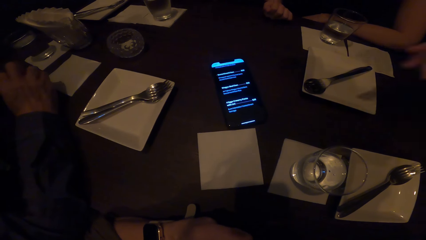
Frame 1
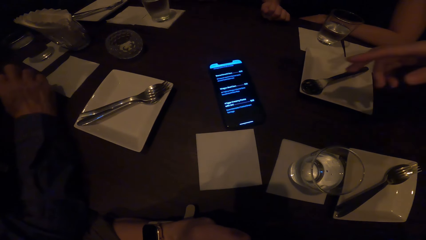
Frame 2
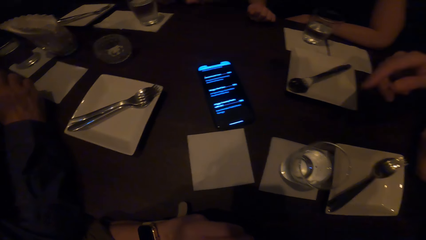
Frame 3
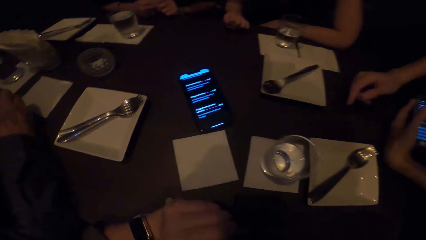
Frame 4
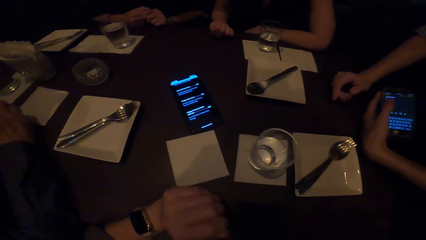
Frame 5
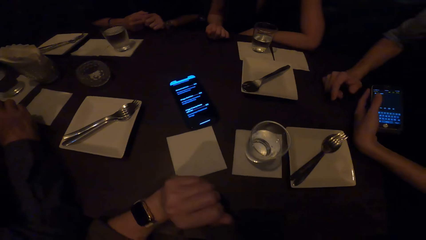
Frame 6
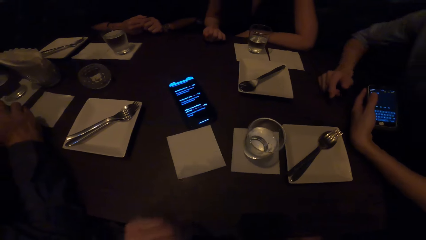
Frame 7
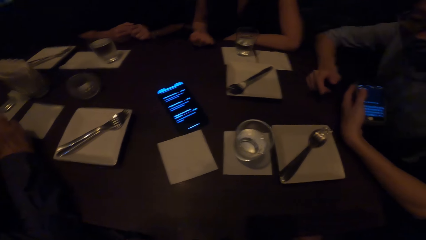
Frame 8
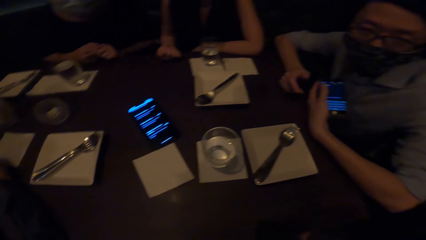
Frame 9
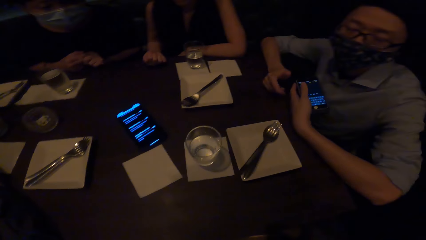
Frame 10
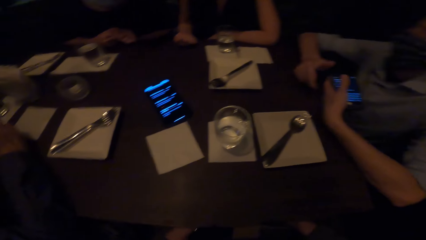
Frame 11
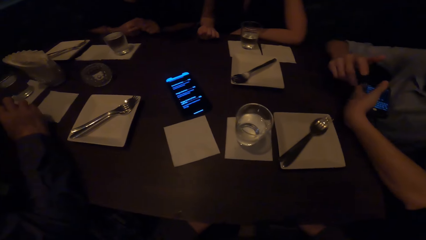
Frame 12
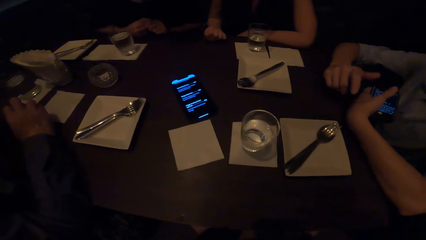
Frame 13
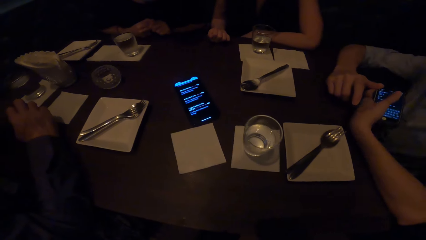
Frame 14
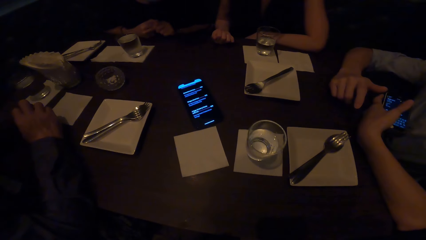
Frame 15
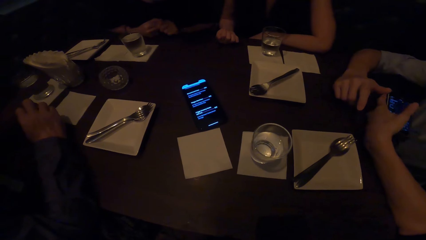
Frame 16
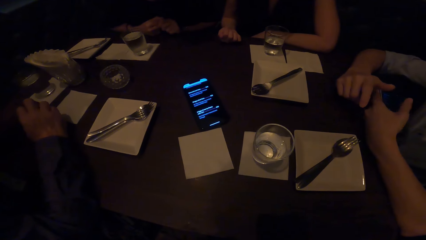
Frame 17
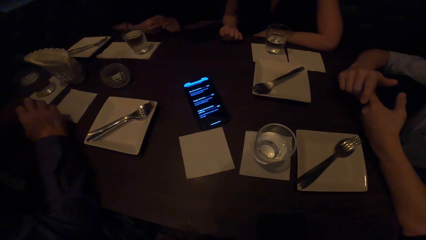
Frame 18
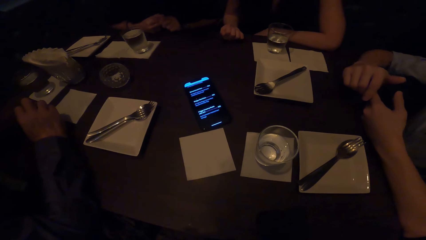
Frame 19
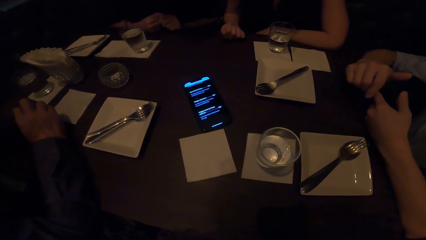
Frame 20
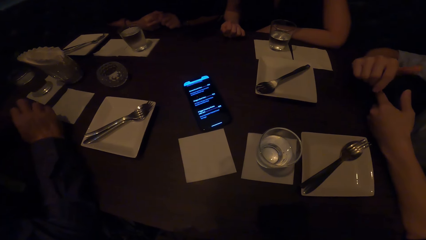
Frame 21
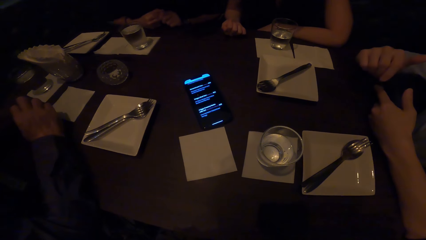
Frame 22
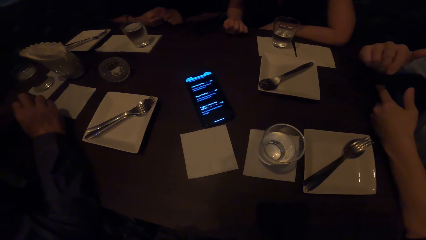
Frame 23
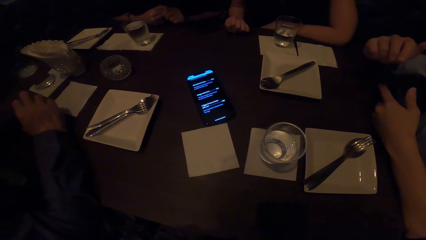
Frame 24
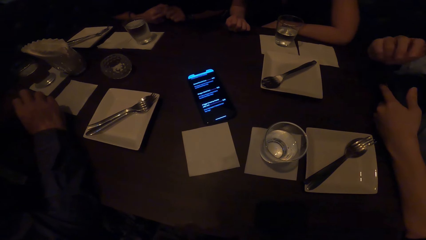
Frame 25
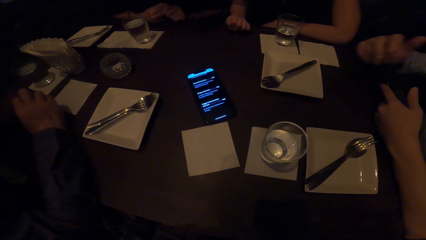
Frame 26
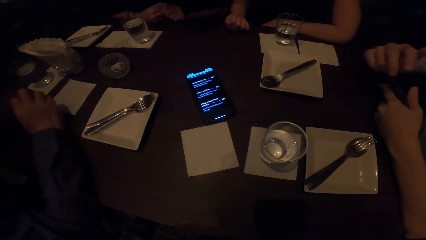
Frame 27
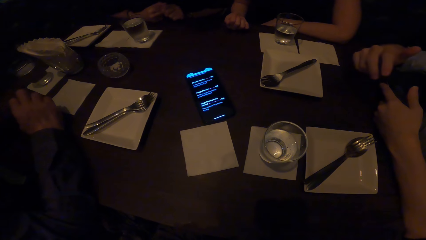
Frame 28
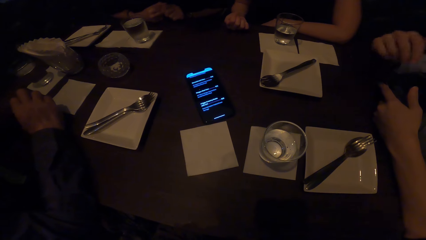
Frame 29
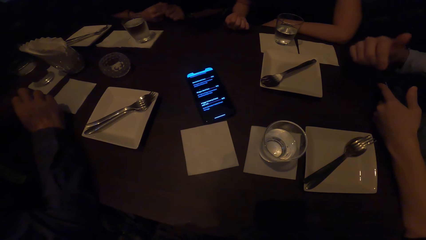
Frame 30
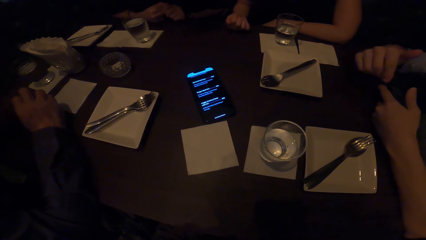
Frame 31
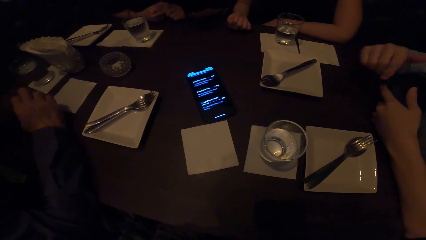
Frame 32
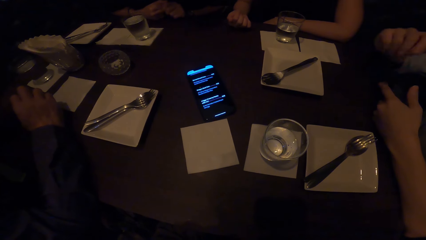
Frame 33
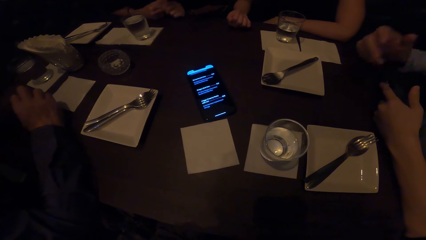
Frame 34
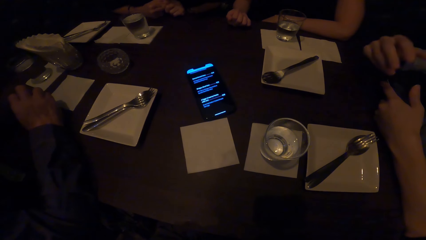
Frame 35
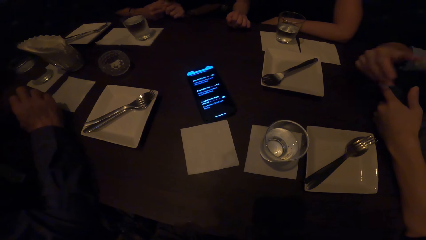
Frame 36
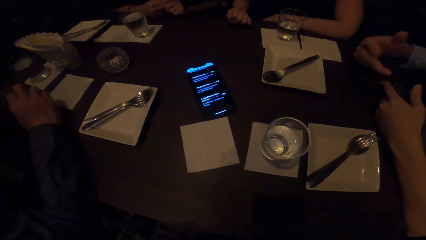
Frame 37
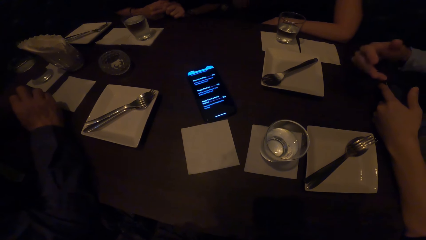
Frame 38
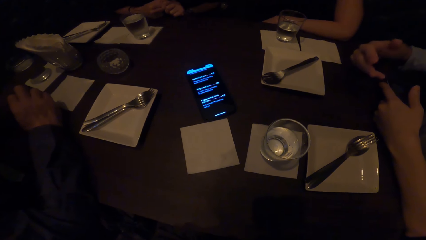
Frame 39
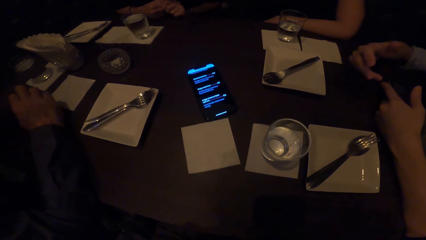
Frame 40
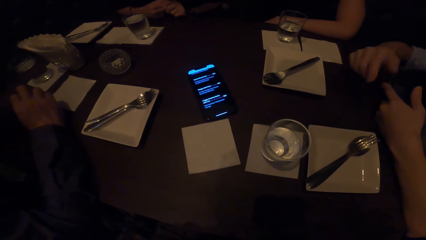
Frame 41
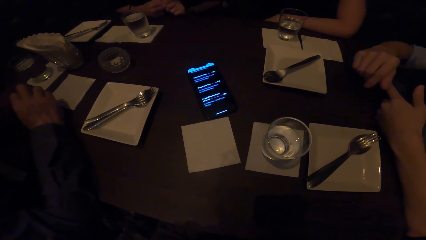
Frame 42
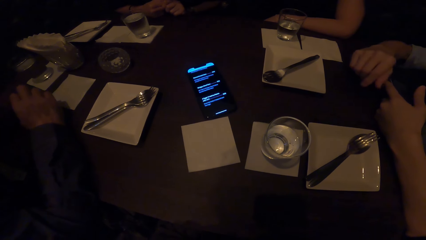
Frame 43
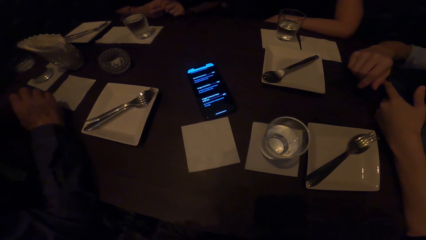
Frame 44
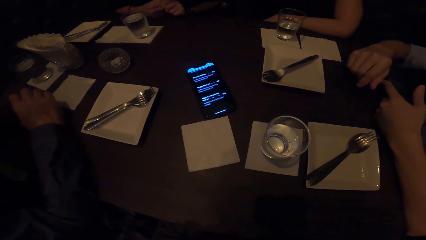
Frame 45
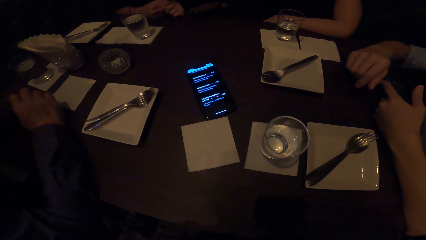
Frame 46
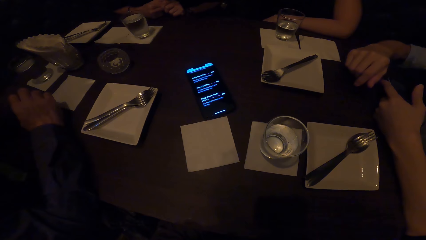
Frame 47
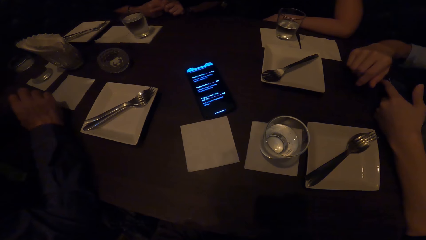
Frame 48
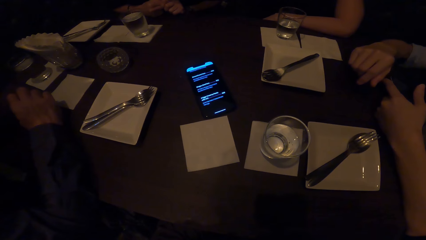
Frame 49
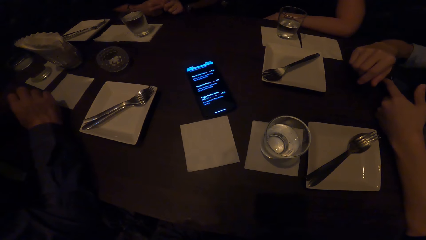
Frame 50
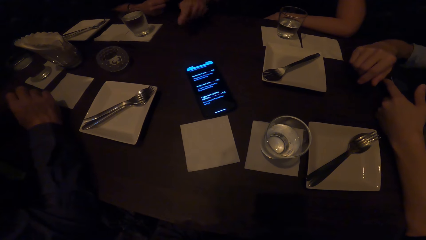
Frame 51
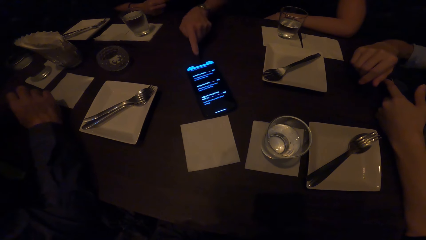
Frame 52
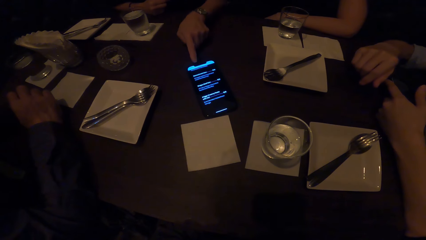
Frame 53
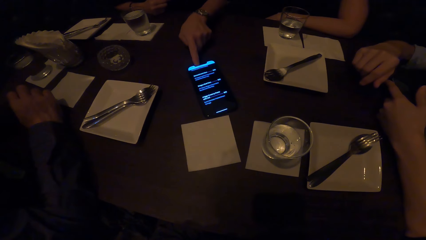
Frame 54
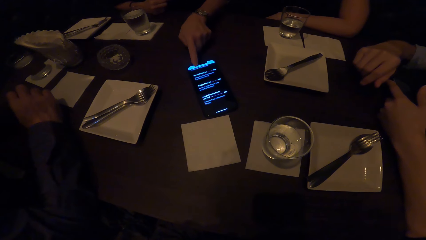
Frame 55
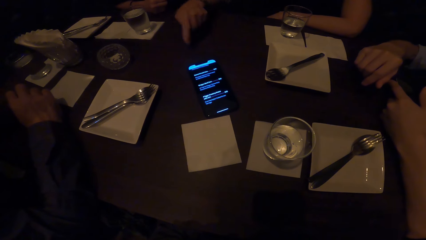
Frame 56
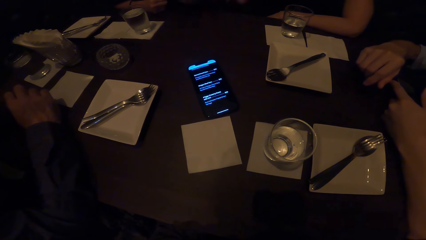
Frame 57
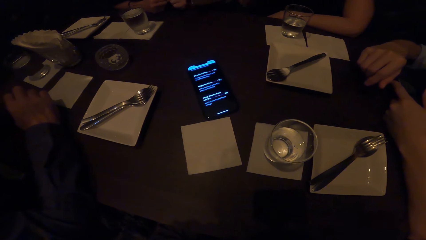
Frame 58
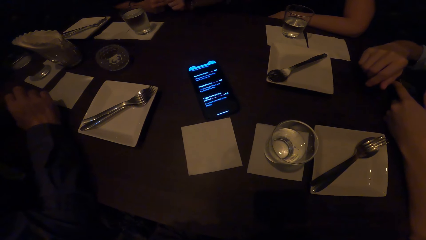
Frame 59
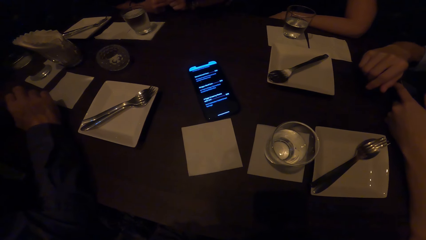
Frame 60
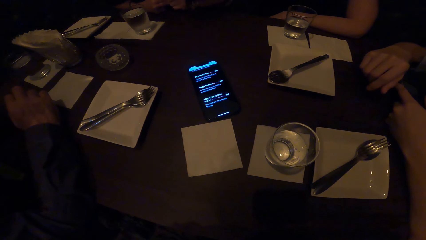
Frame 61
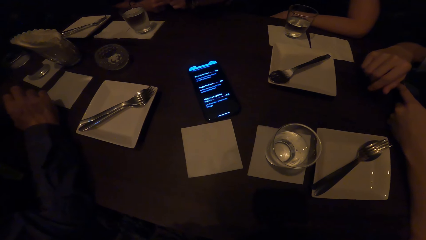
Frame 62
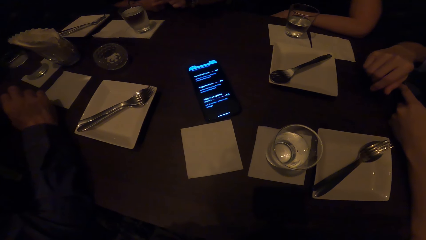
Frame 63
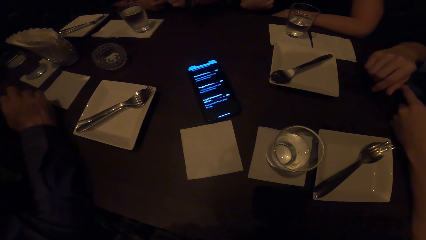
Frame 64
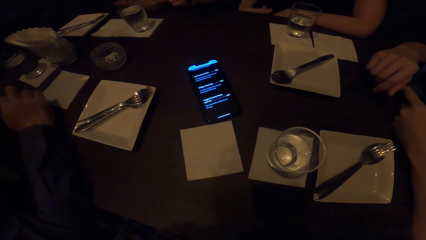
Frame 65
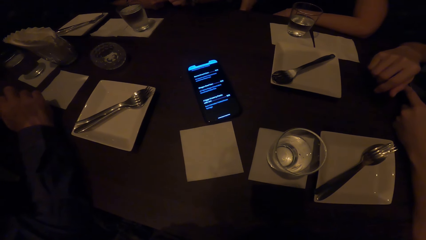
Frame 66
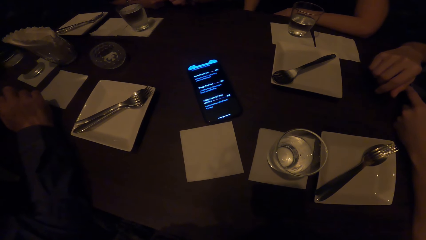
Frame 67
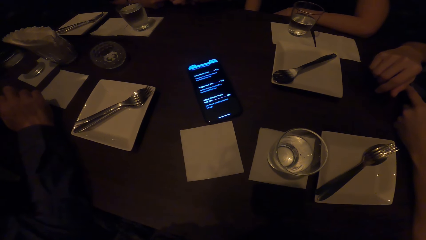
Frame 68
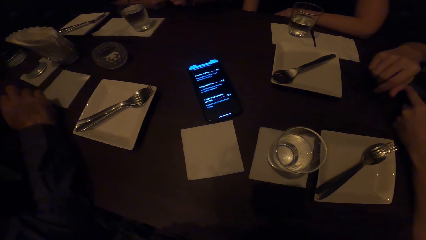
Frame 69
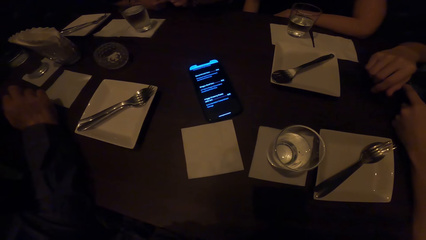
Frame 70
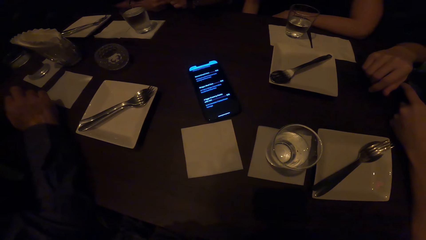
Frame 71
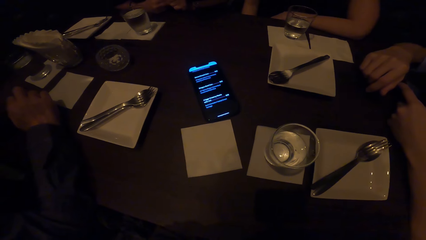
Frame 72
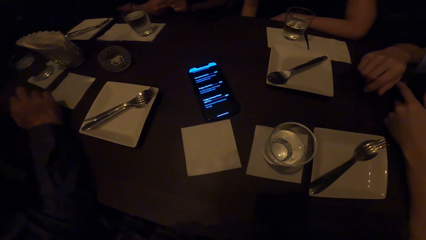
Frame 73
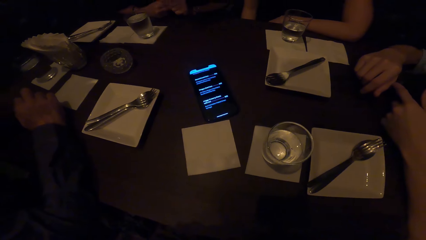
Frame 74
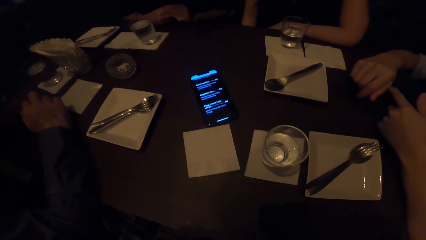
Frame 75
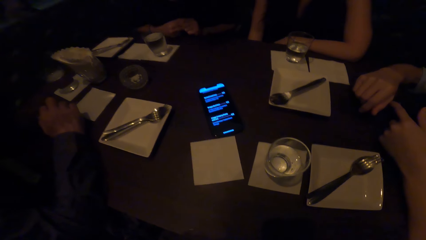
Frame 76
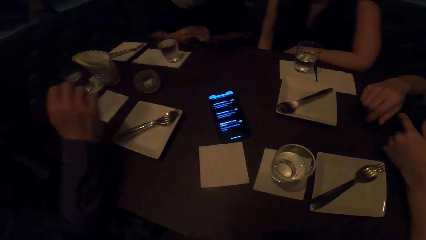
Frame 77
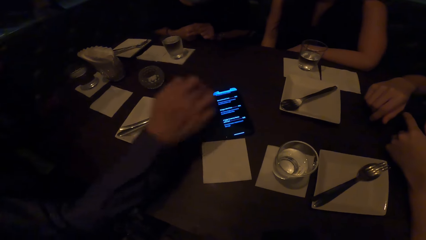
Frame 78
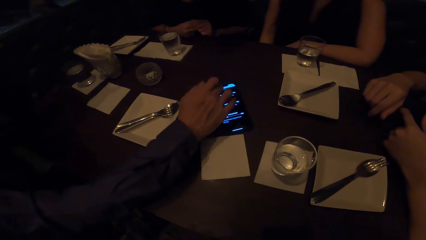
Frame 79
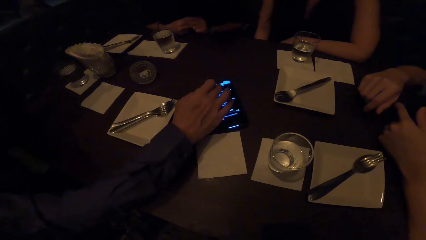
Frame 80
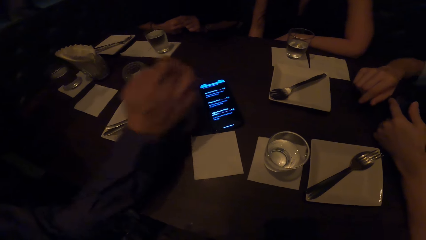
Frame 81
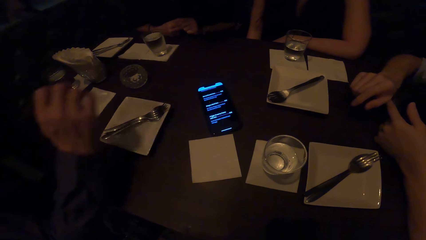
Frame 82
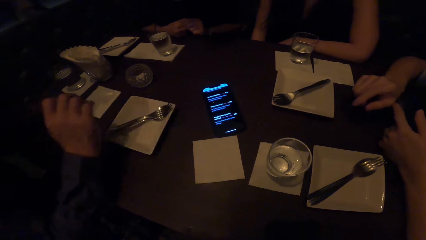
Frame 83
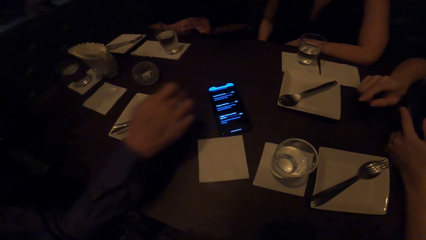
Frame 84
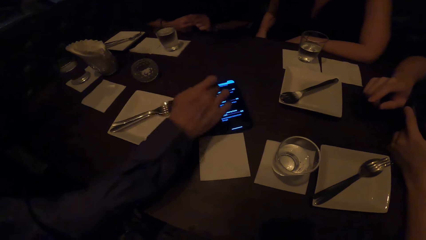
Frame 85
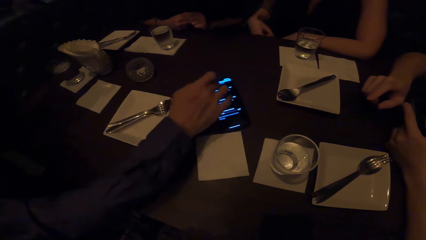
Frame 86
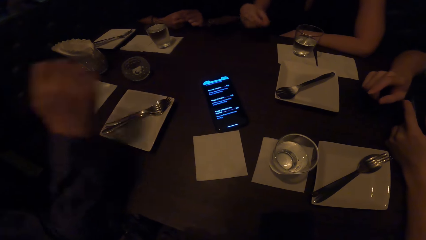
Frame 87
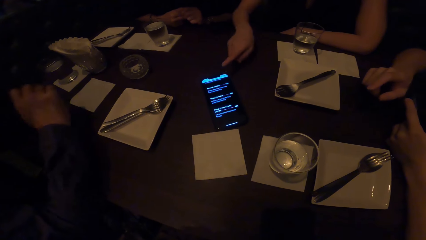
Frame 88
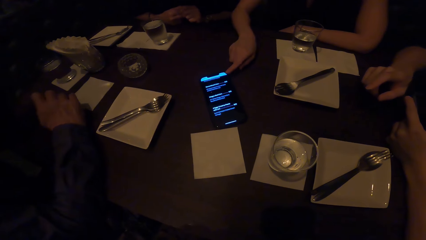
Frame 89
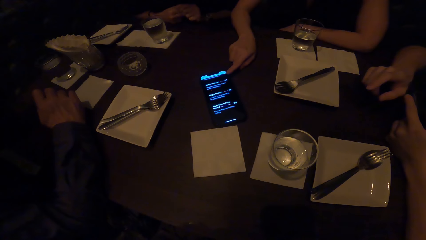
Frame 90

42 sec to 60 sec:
A man points at the phone. The camera wearer looks at the man. They stare at the phone. The man gestures at the camera wearer. A woman points at the phone. The camera wearer stares at the phone. They look to the left. Another man scrolls the phone and taps the phone.
